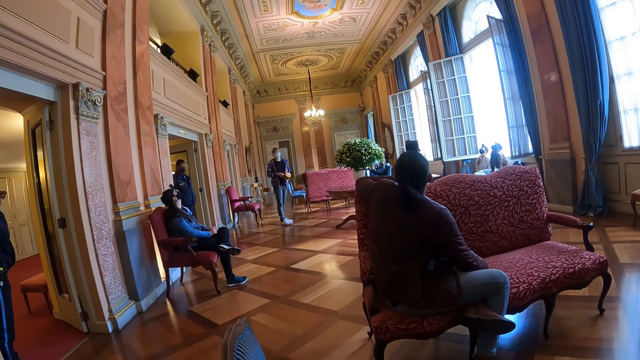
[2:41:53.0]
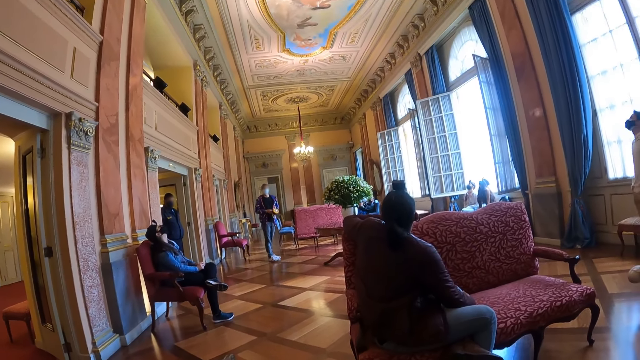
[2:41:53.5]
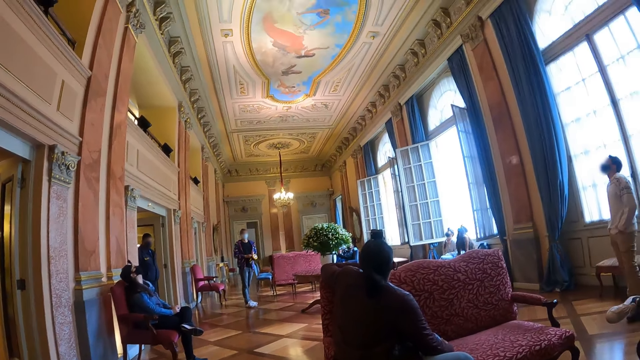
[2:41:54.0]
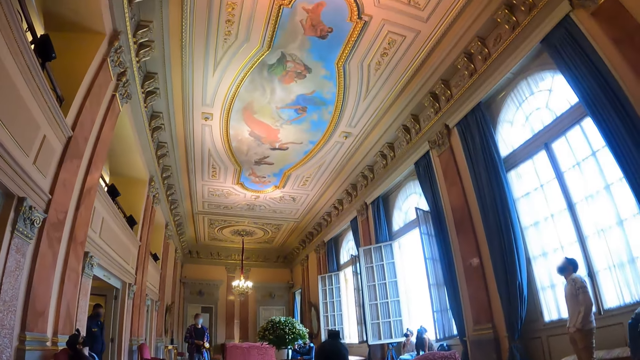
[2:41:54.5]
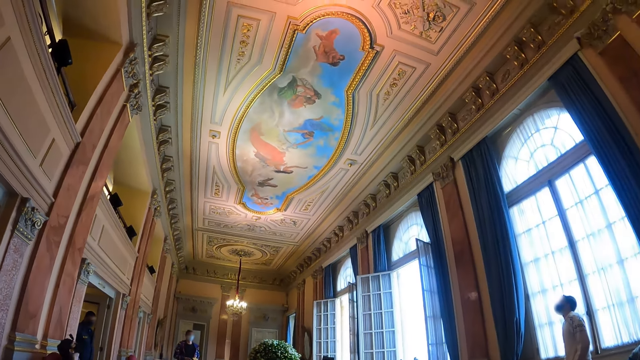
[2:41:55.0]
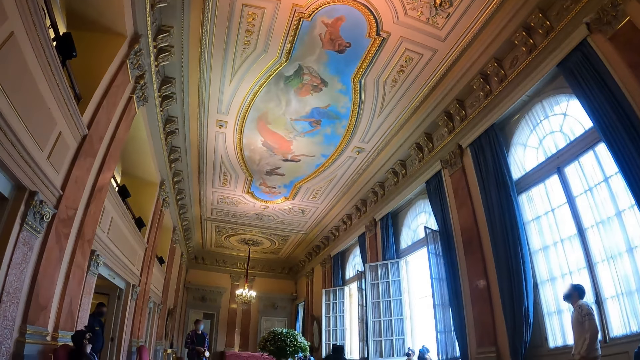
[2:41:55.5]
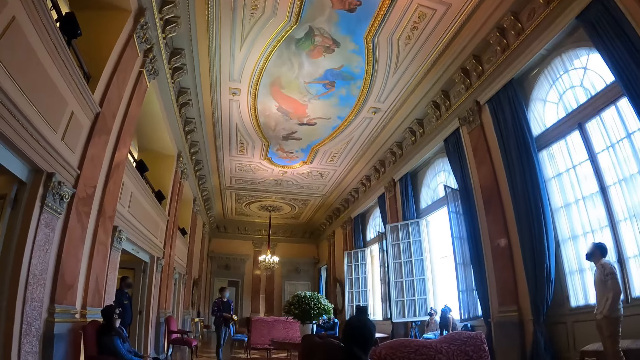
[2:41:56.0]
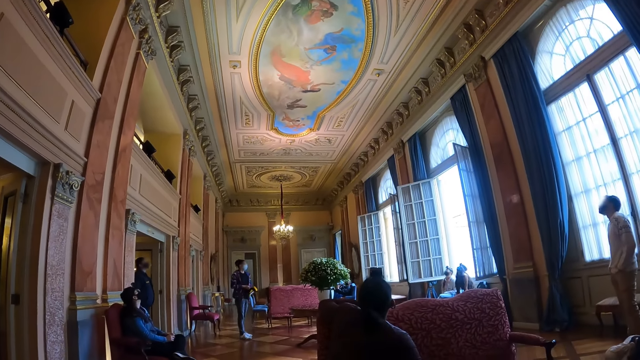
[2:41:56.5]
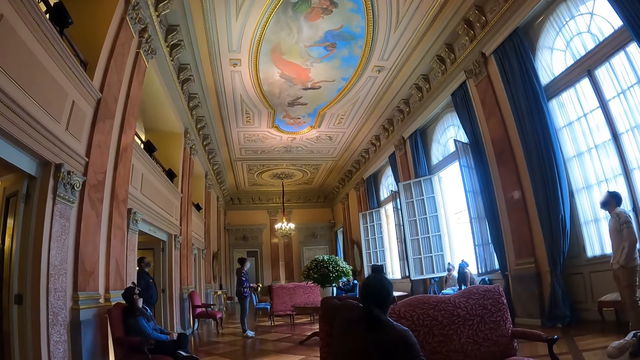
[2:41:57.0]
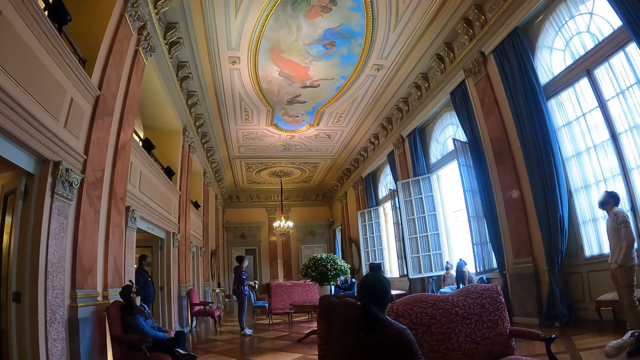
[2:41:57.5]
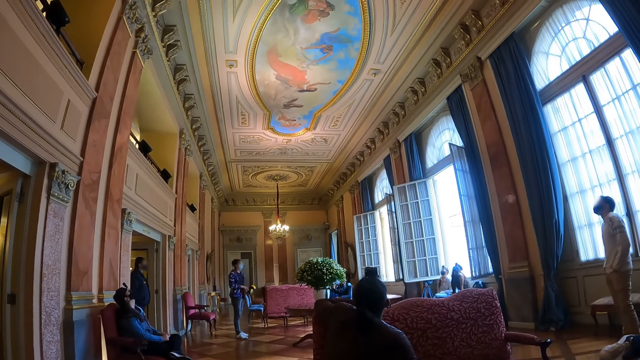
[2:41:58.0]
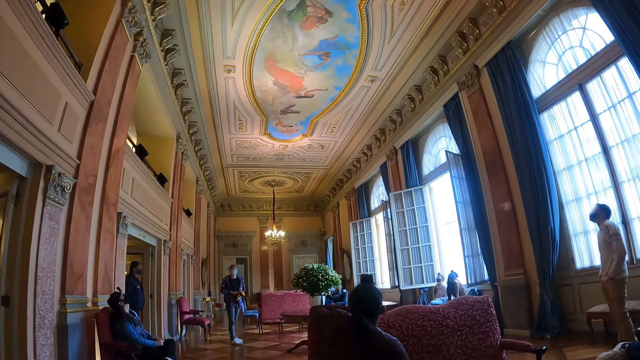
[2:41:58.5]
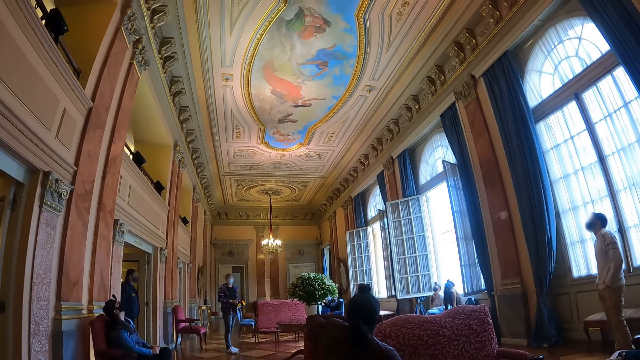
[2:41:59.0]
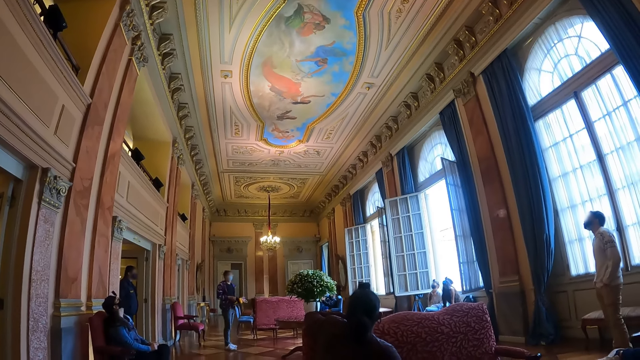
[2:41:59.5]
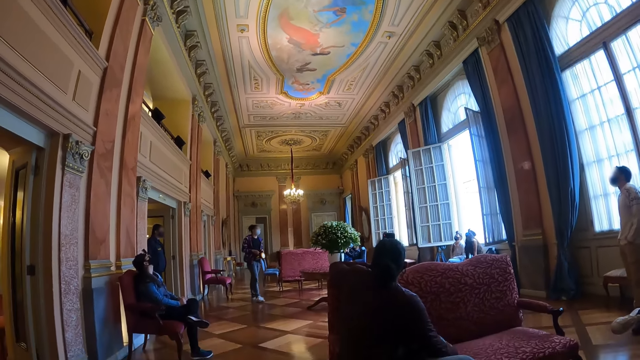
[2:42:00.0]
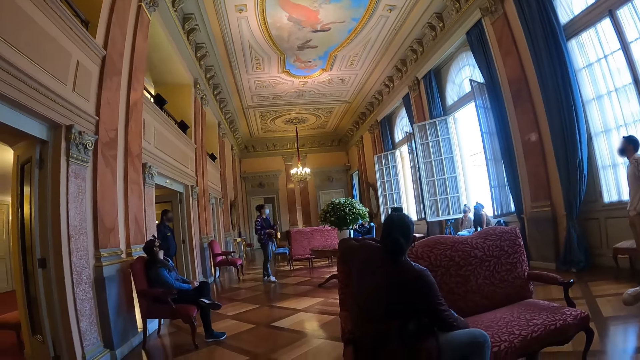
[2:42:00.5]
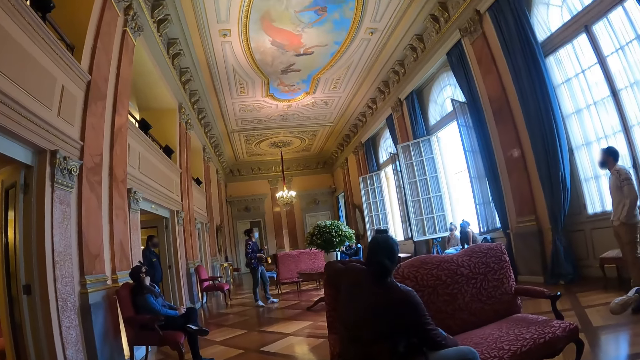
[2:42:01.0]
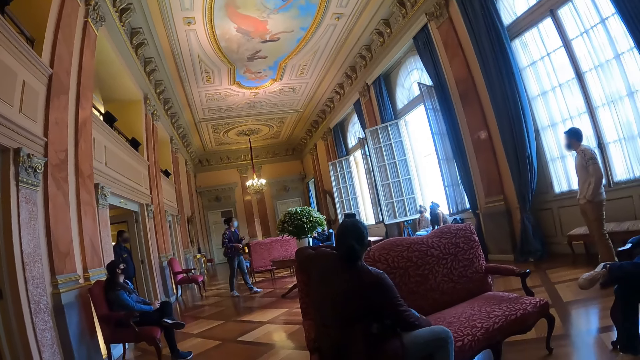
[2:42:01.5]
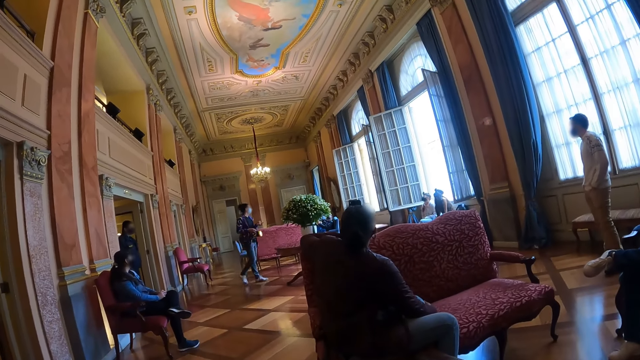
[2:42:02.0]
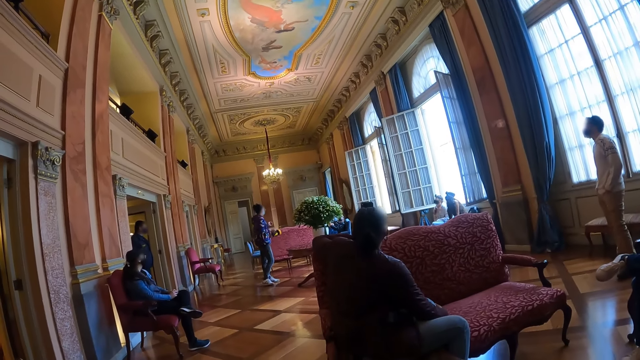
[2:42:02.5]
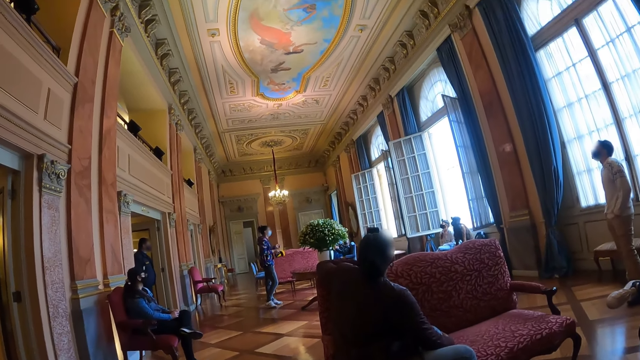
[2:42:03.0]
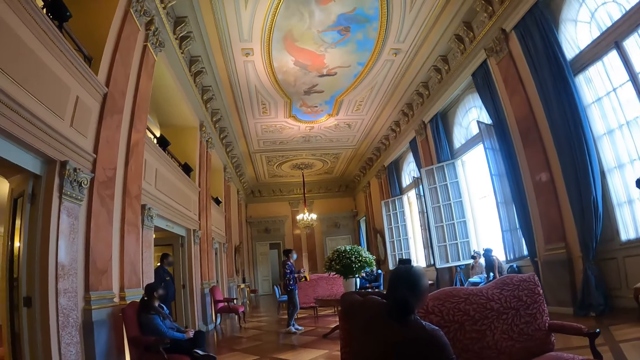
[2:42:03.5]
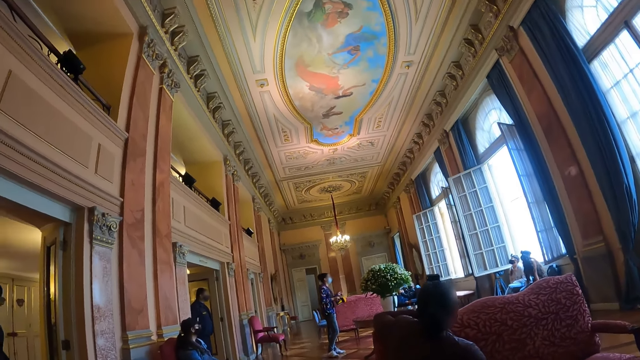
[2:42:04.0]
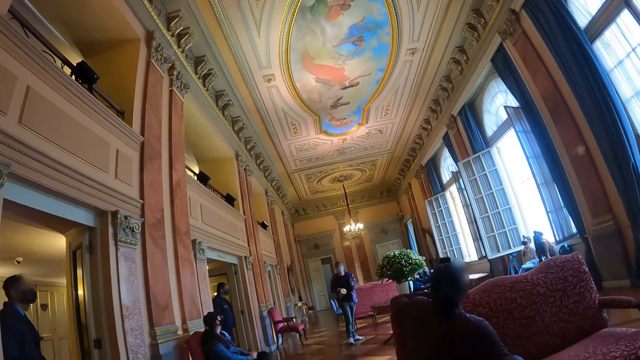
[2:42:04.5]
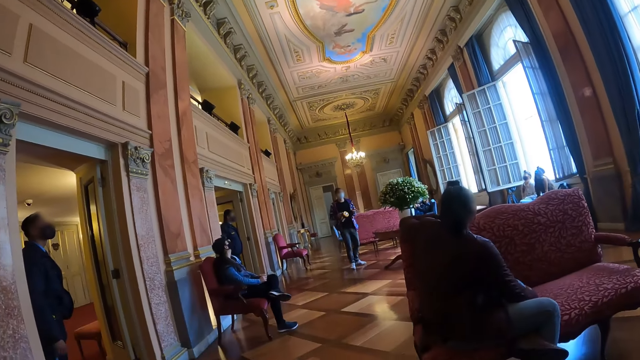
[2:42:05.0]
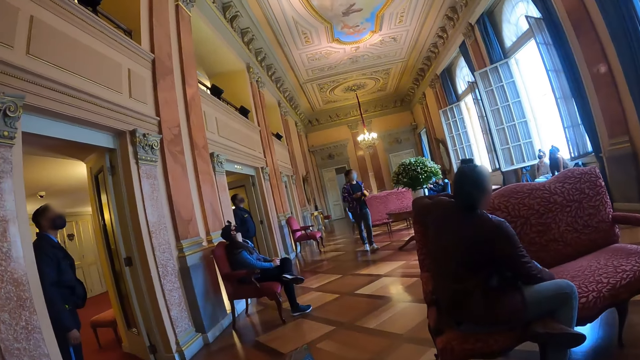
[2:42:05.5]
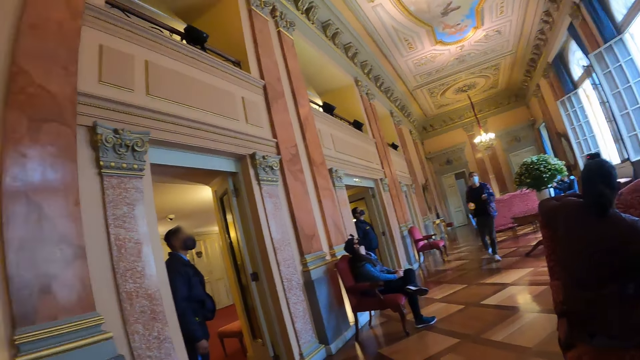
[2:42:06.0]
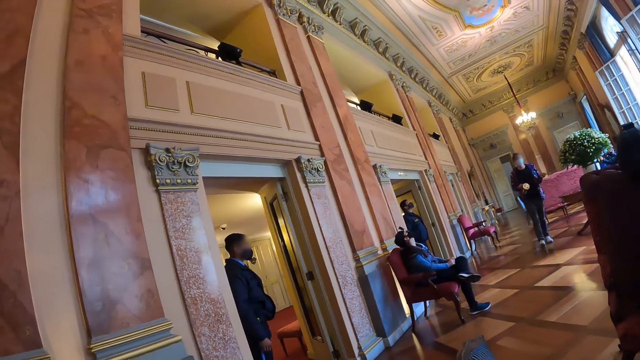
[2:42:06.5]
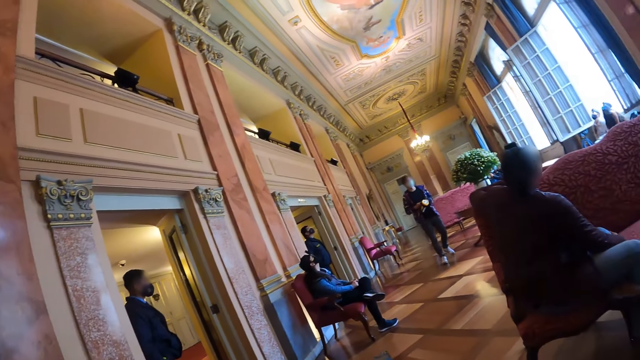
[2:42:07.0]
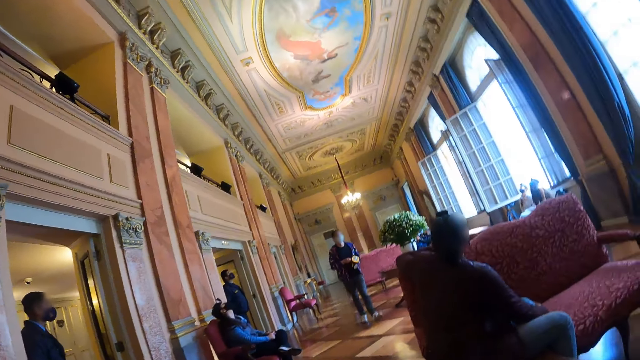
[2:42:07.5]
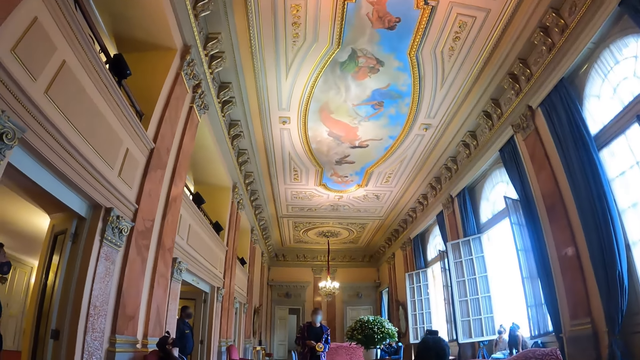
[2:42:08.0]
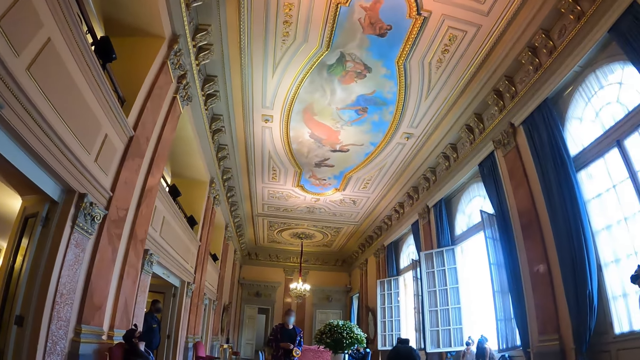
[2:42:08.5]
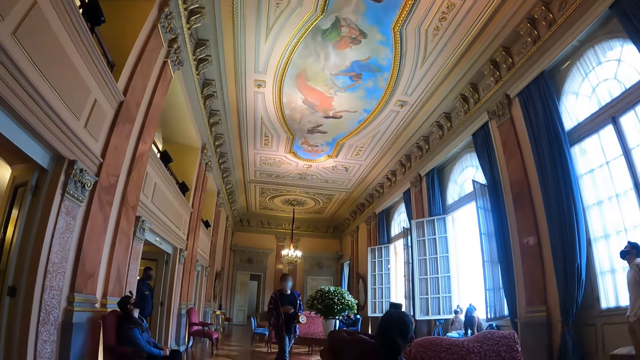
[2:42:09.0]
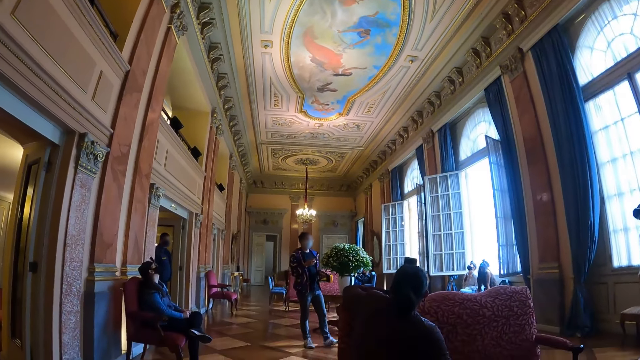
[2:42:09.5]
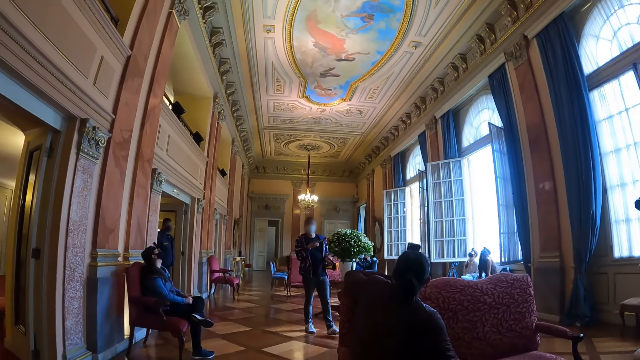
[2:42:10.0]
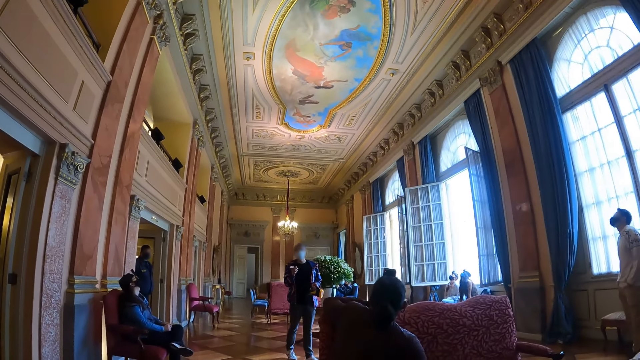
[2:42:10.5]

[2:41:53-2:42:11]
The camera wearer looks up. They look around in the hall. They listen to a lady. The lady walks around and talks to the people.

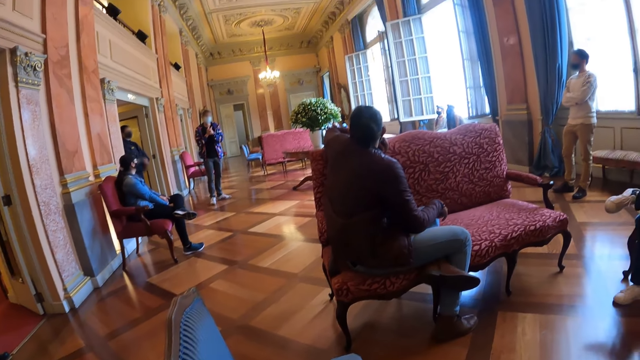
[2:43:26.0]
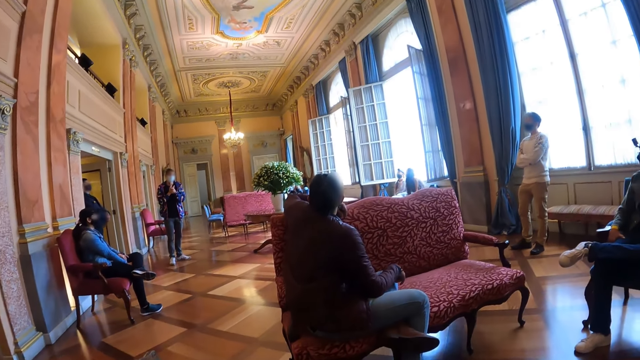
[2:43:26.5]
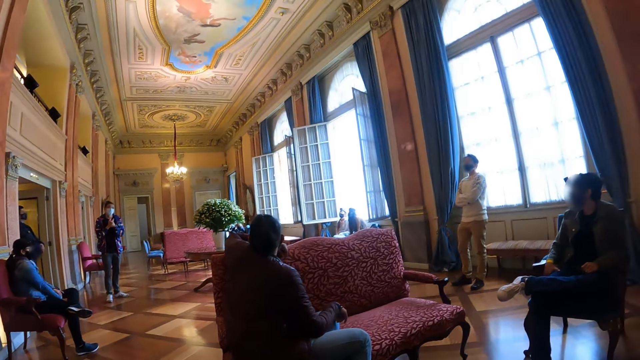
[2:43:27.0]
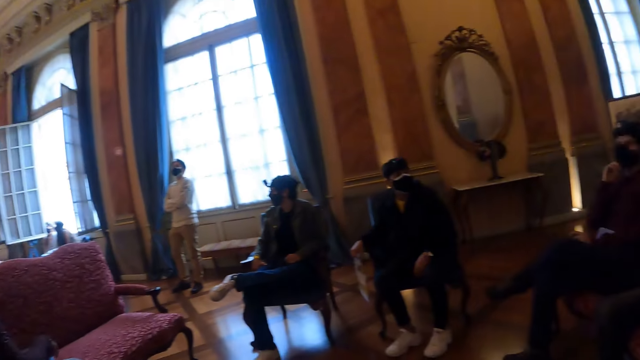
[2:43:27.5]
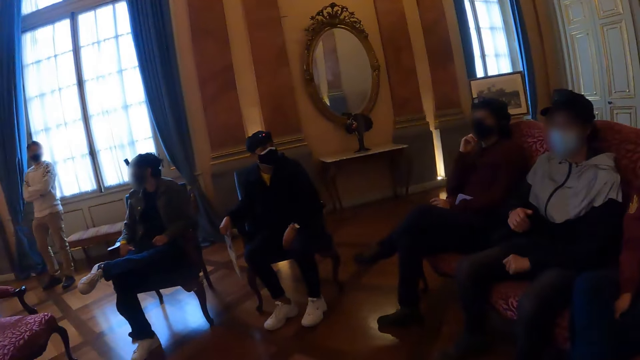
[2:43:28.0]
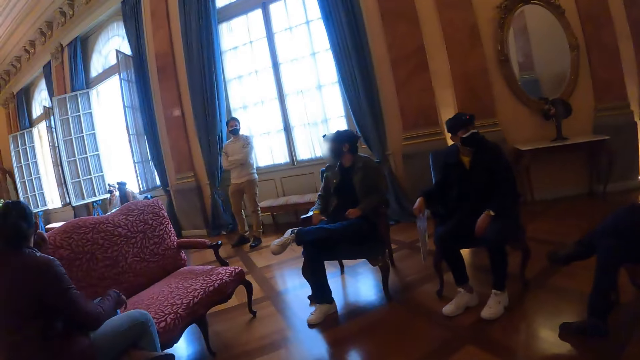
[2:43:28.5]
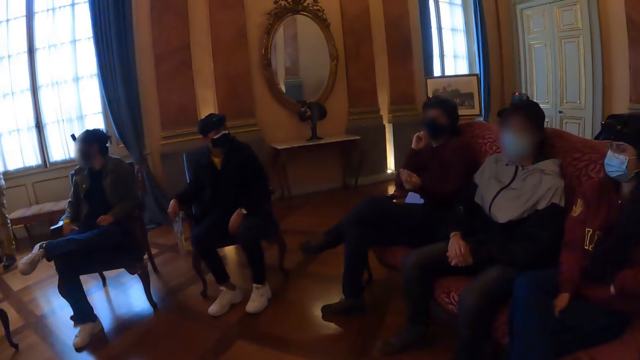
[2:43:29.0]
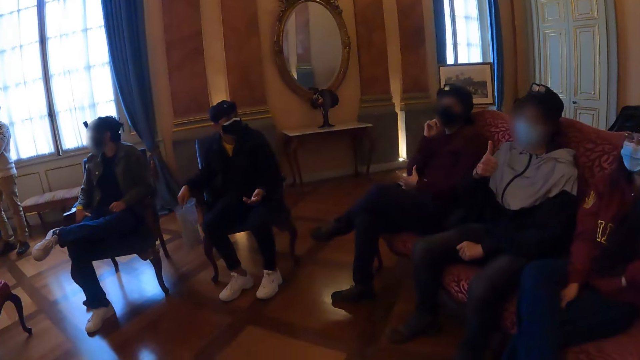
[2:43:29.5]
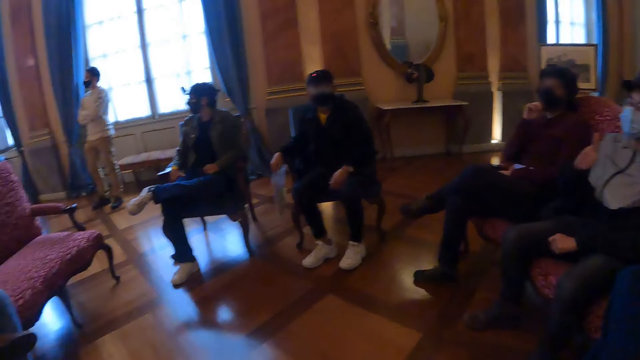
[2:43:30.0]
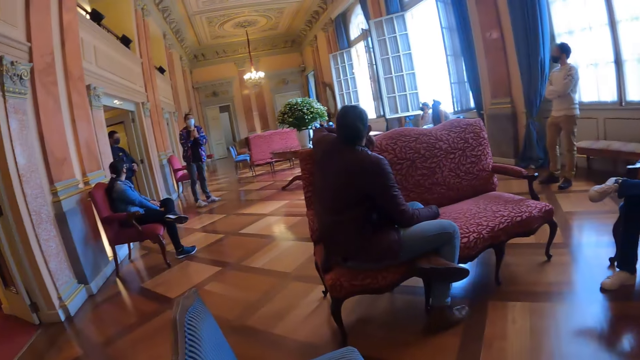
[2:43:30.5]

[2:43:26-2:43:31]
A woman moves her hand.
